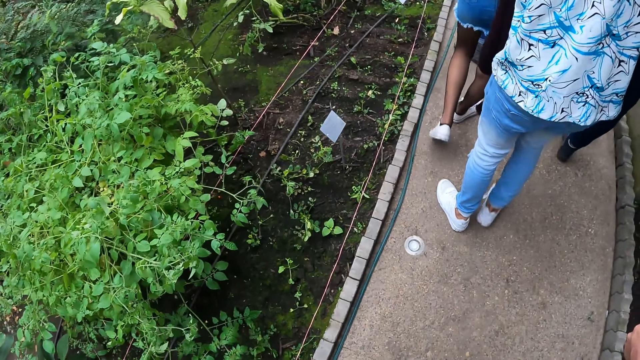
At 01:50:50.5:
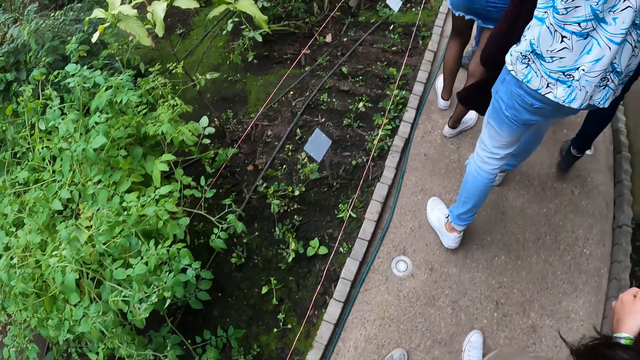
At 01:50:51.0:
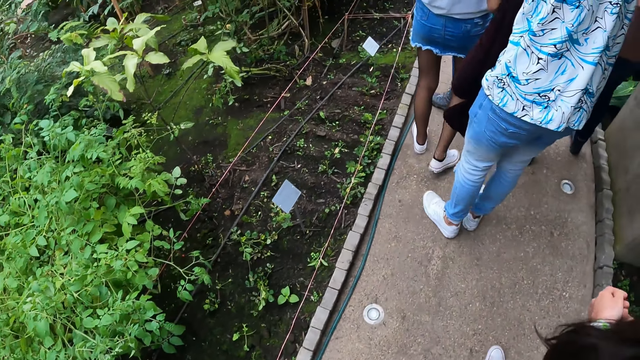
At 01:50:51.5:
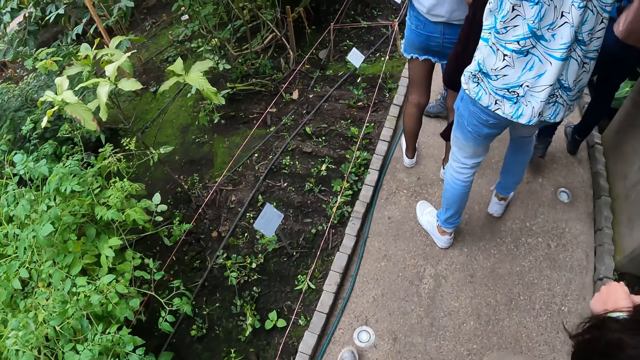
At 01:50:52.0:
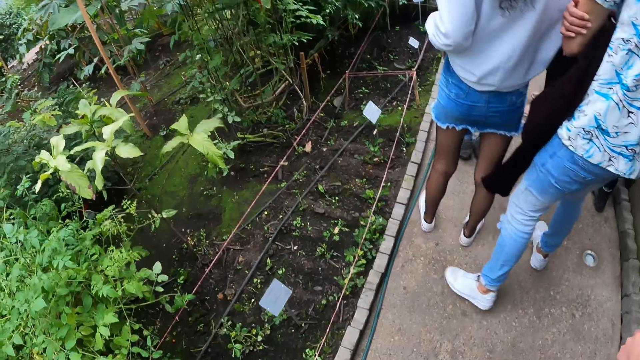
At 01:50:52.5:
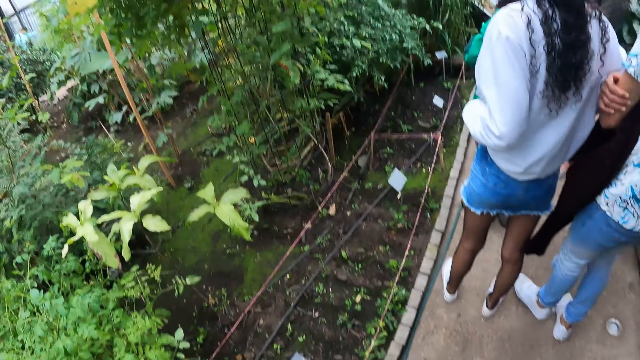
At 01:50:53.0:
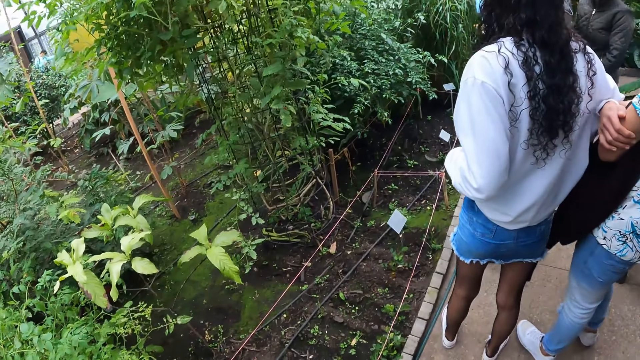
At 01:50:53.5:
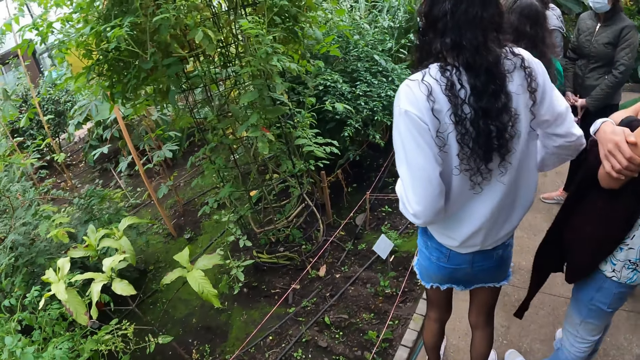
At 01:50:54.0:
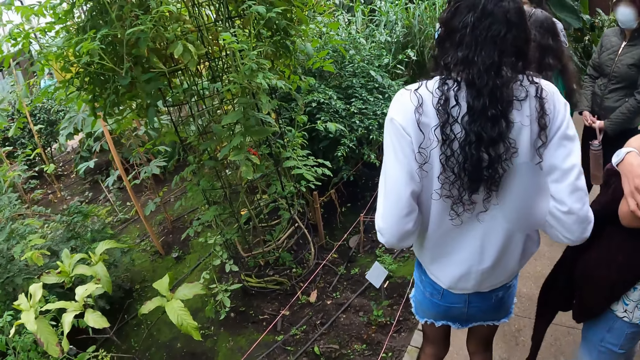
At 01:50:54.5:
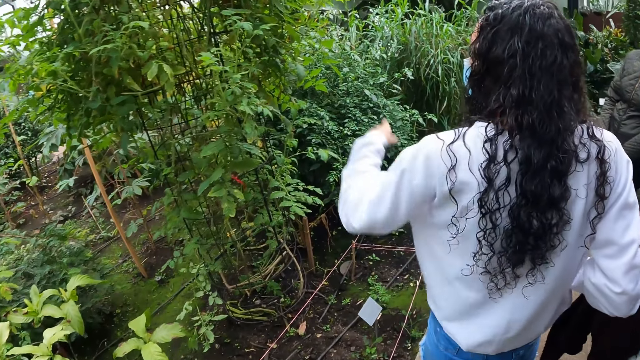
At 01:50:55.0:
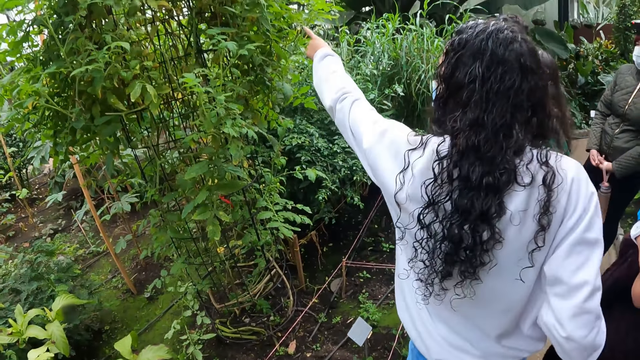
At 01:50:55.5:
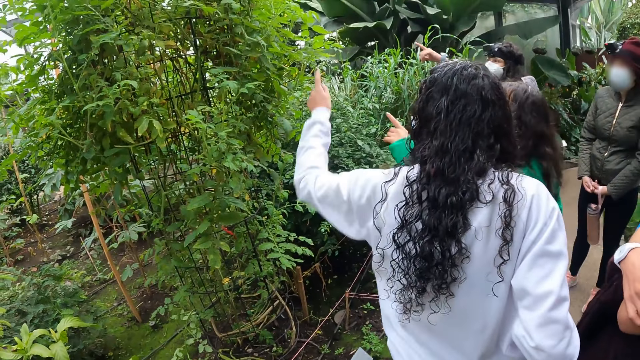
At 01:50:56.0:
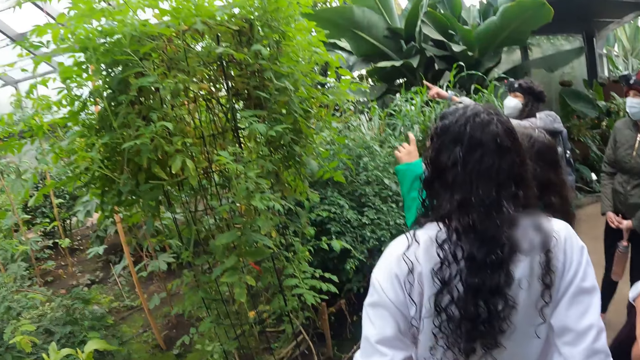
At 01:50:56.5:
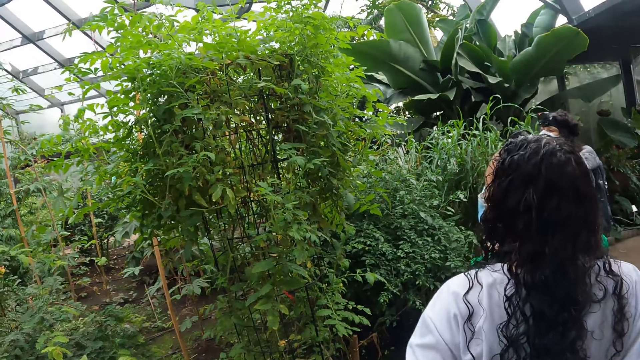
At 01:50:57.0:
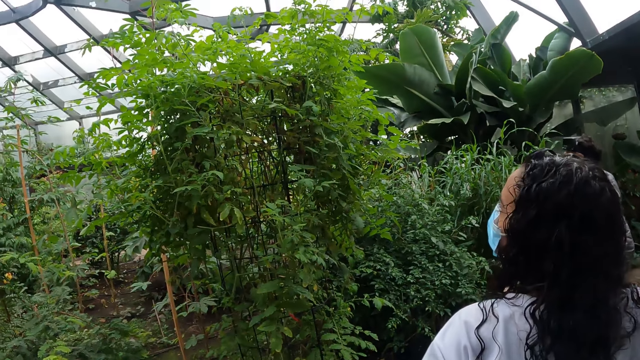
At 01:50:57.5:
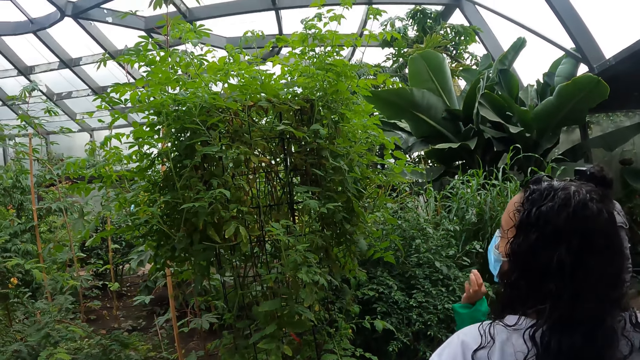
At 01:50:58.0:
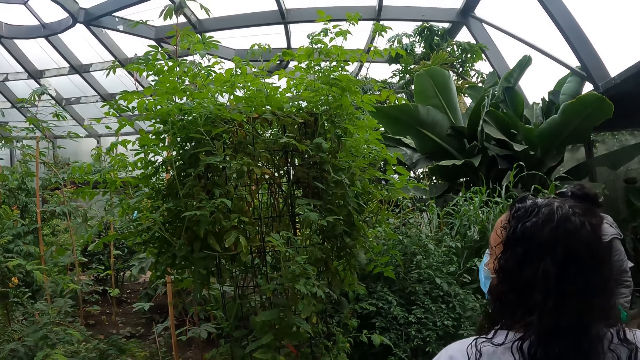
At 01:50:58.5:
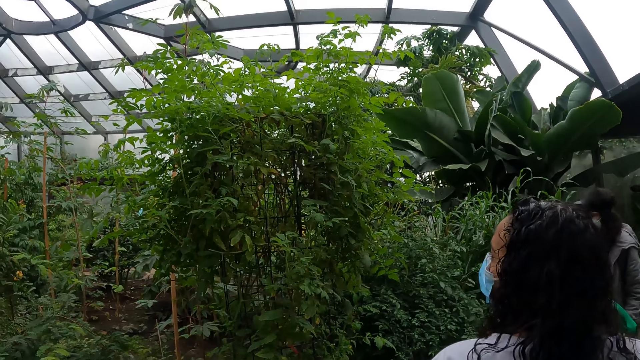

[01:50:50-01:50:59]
A woman interacts with another woman. A lady points towards the trees.

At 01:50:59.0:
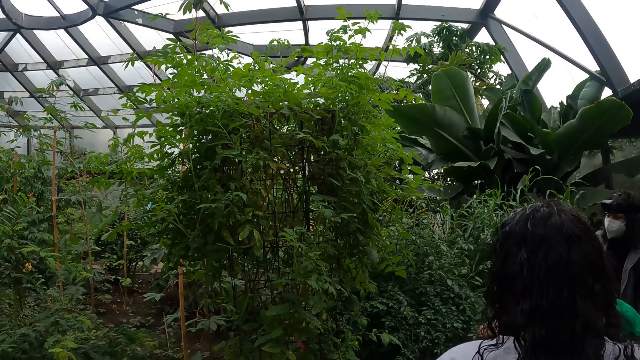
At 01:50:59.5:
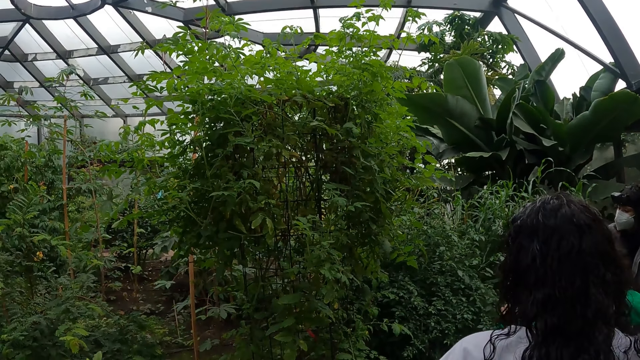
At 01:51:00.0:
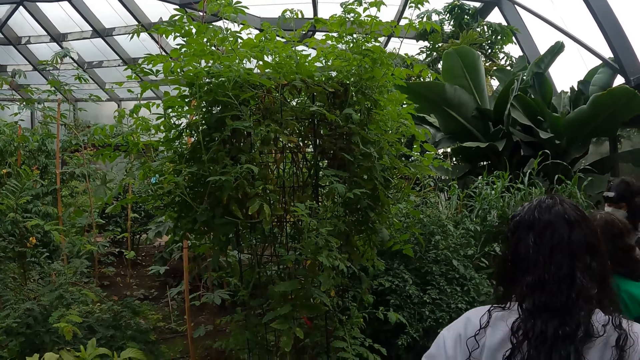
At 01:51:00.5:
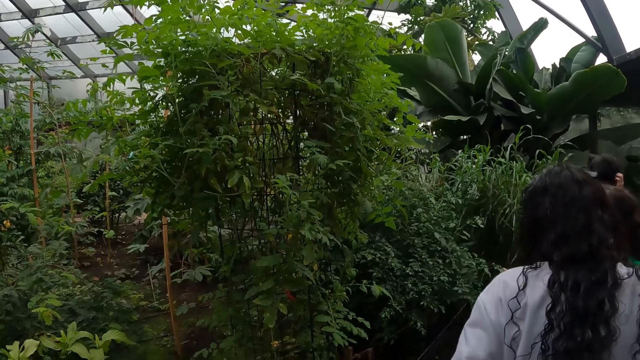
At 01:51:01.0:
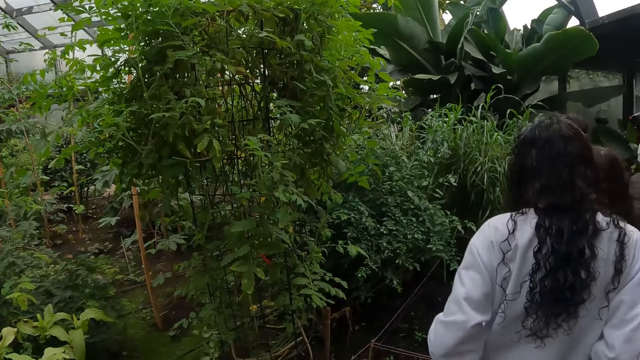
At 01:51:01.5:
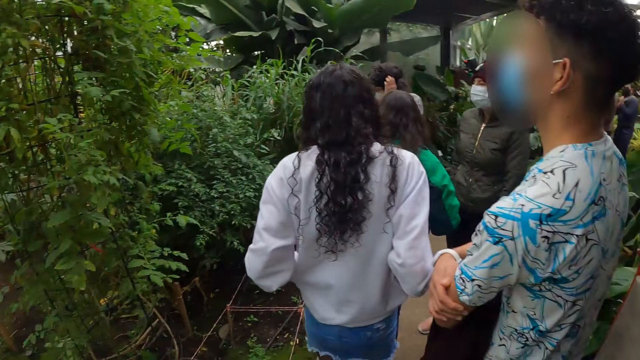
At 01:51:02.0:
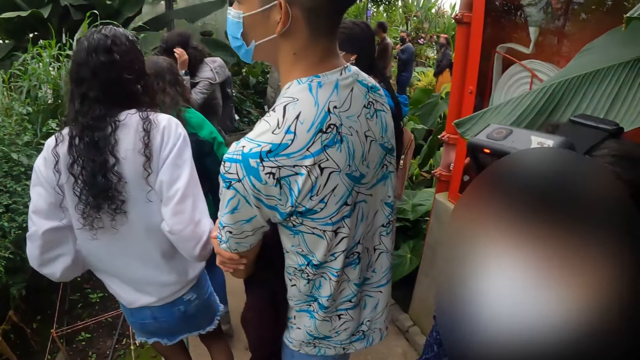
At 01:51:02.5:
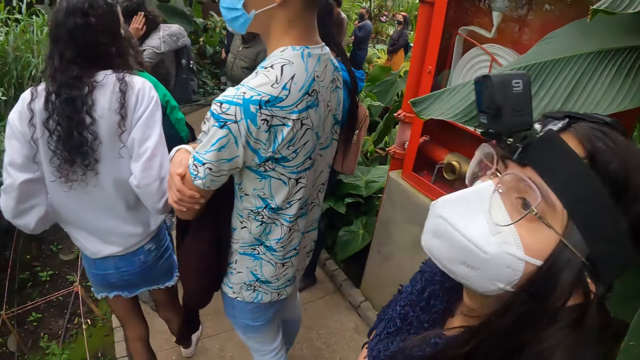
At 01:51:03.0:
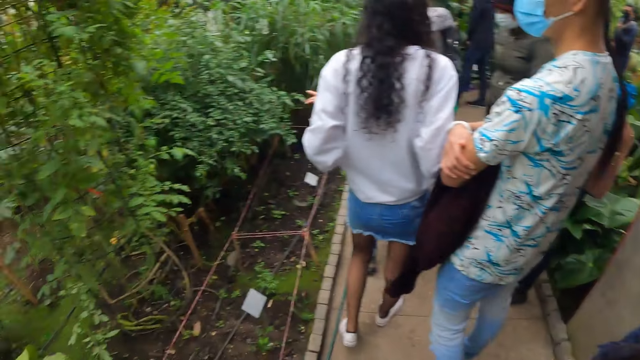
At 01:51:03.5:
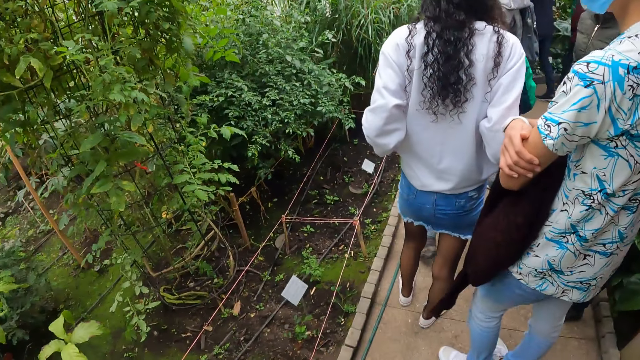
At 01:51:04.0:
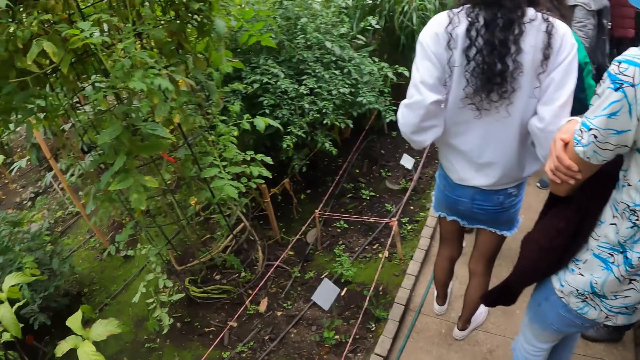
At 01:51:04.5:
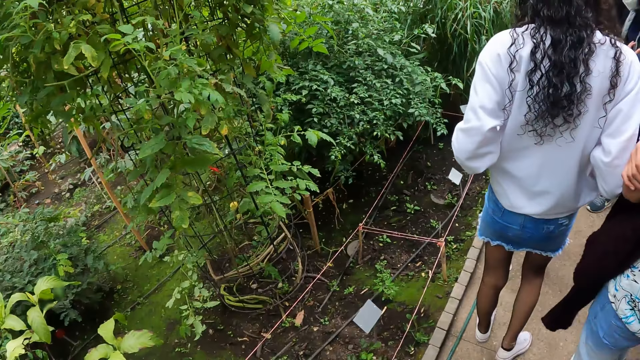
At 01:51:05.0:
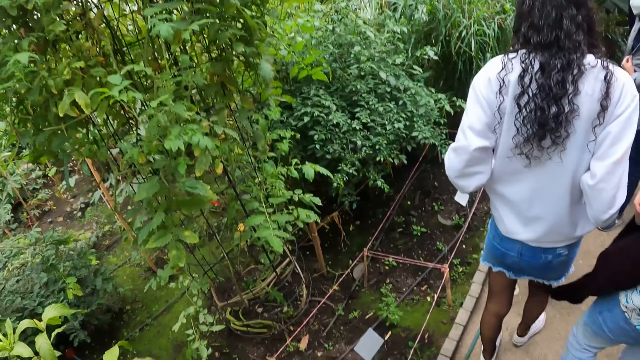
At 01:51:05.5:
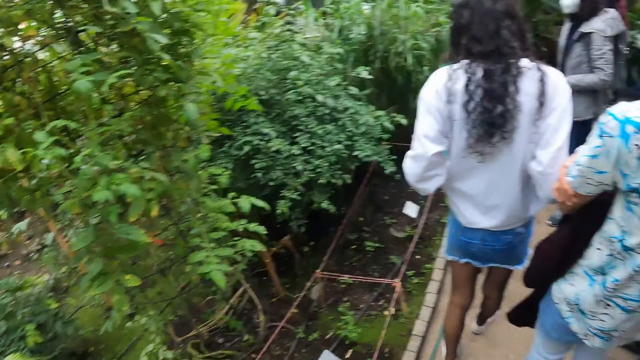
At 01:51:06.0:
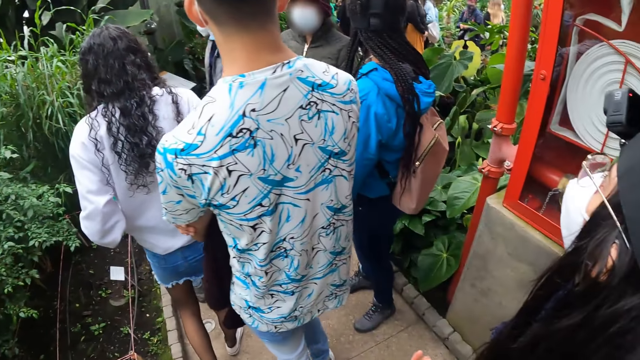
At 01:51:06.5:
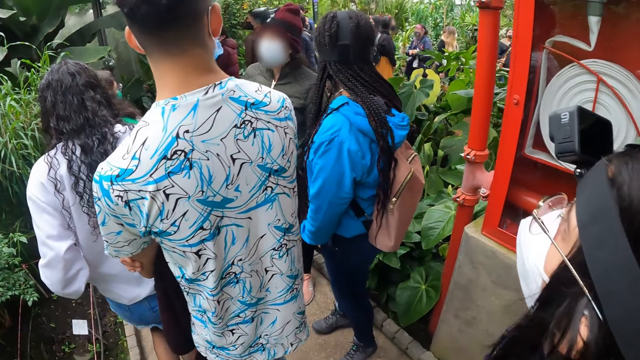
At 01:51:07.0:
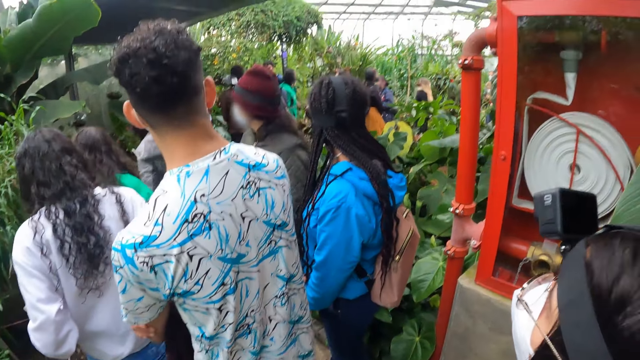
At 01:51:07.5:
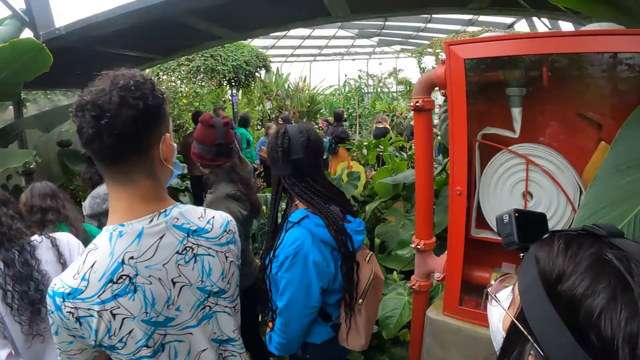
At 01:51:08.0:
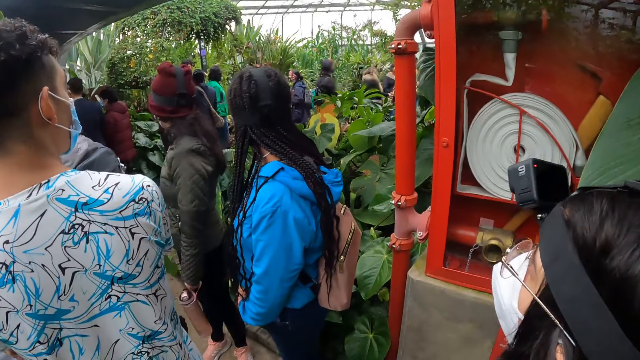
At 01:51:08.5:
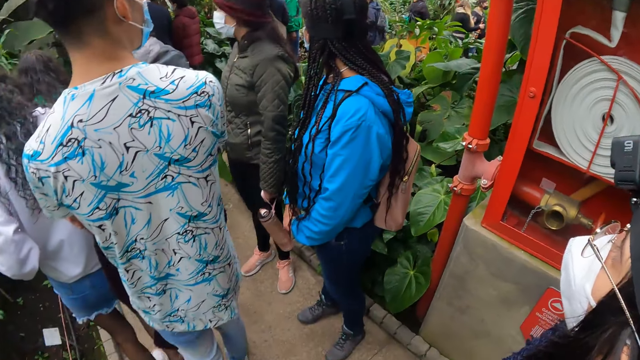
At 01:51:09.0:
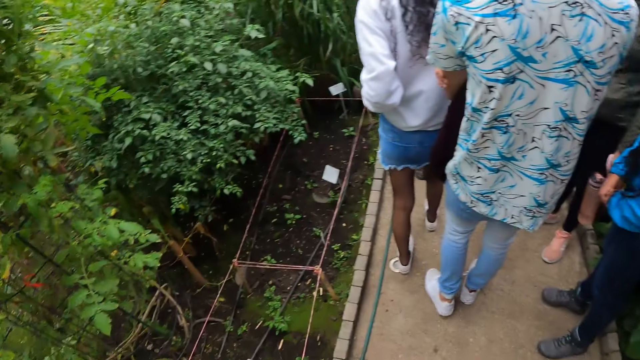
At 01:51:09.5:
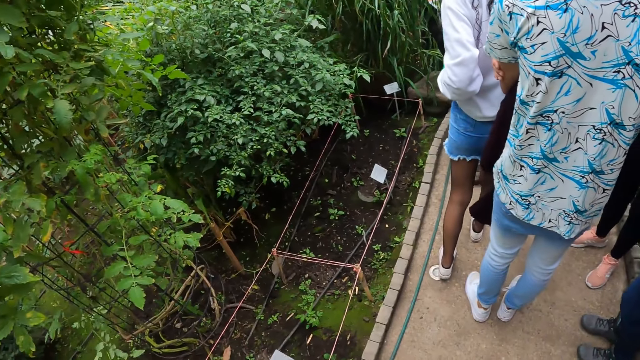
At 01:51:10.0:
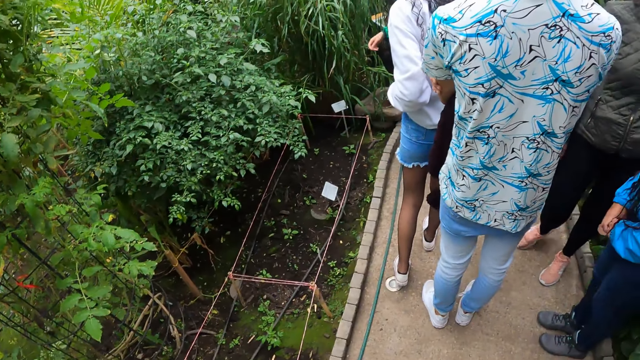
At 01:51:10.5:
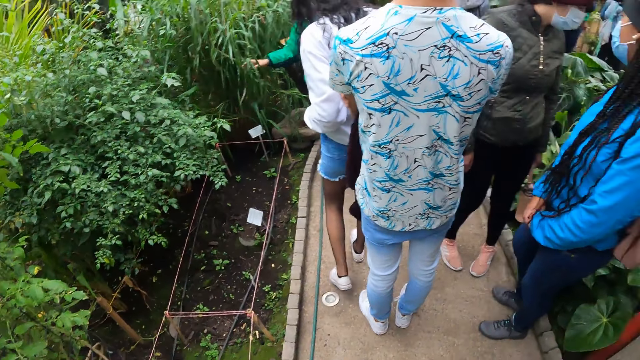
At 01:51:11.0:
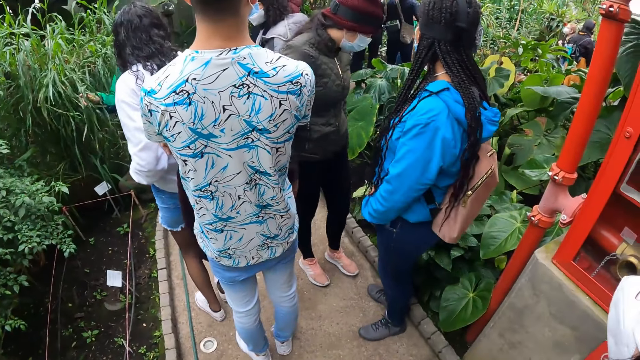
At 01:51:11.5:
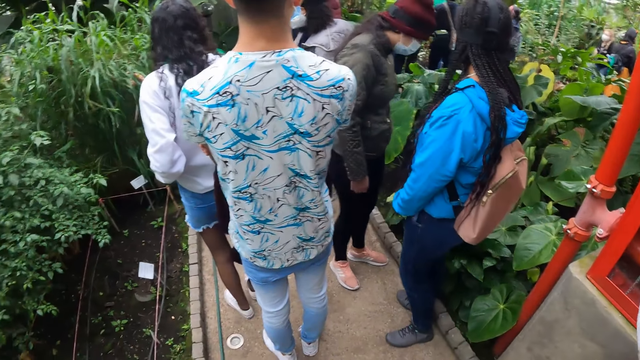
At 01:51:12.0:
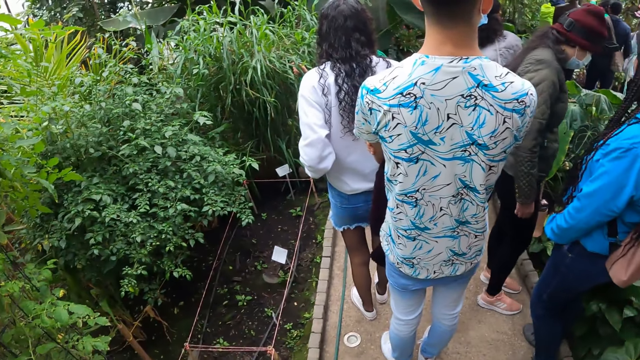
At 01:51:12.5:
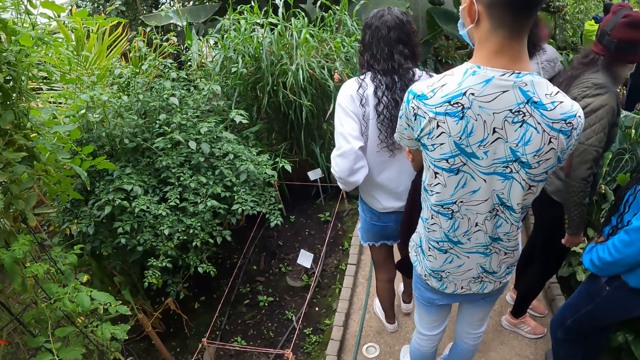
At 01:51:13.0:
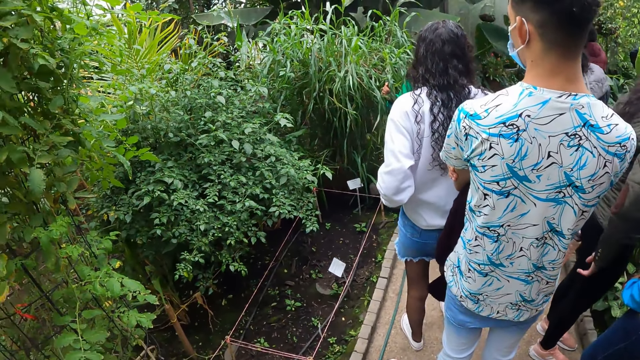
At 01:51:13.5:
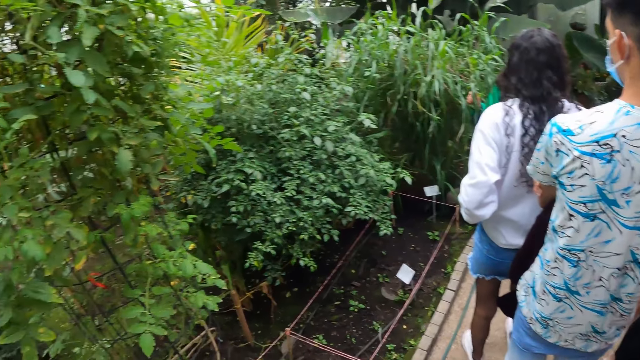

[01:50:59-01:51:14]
The camera wearer looks around the field. They move around the field. The woman interacts with the group of people. The camera wearer looks around the field. The woman touches an elephant grass with her right hand.
